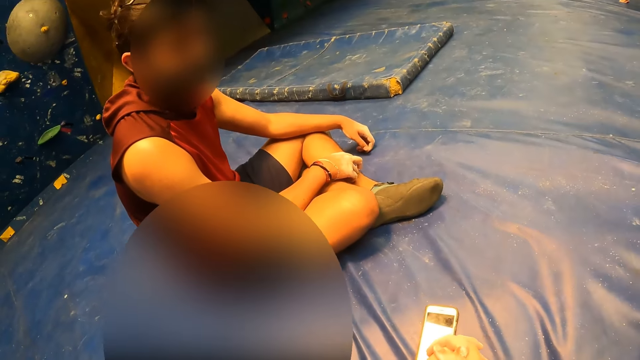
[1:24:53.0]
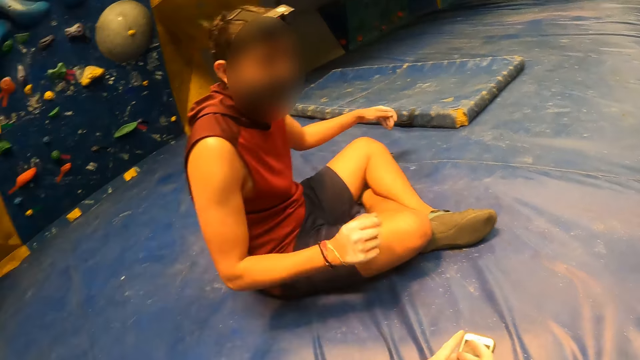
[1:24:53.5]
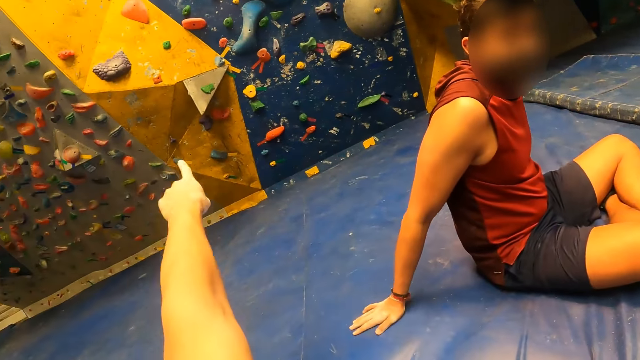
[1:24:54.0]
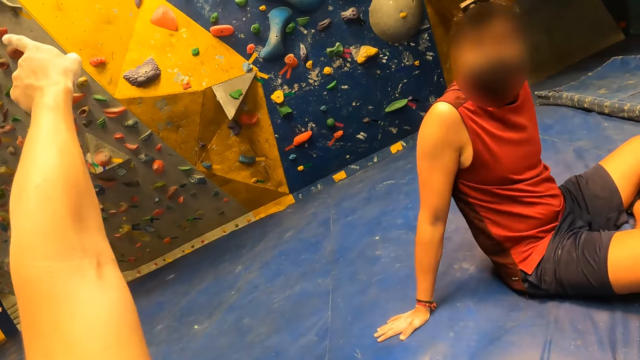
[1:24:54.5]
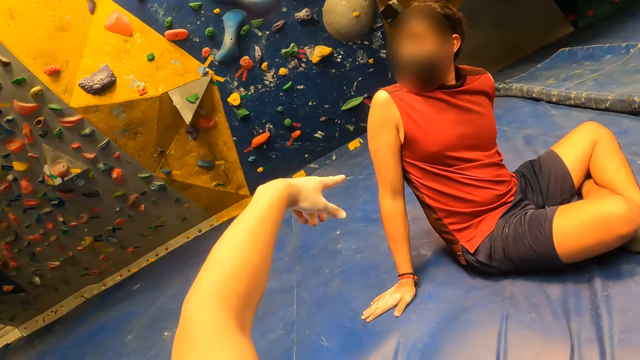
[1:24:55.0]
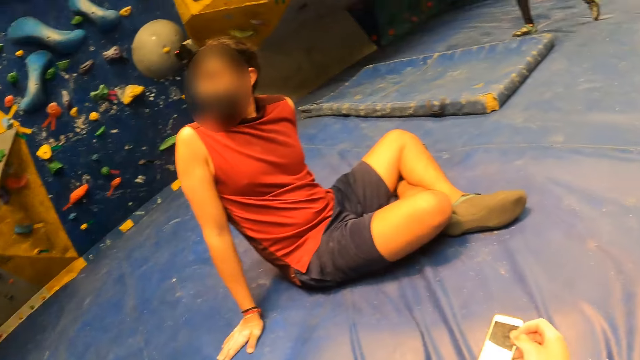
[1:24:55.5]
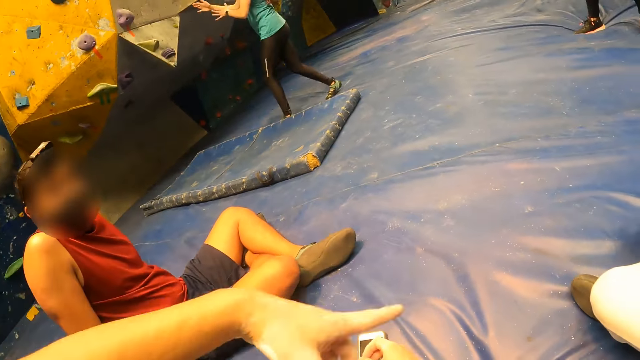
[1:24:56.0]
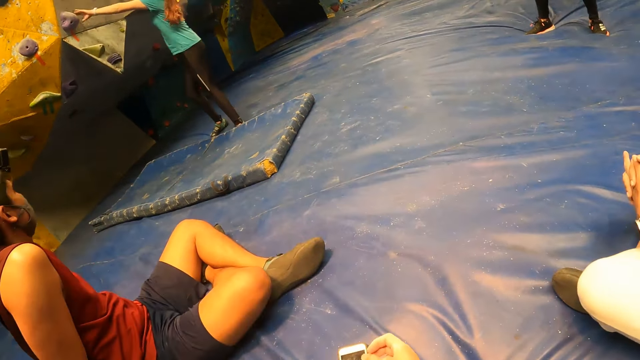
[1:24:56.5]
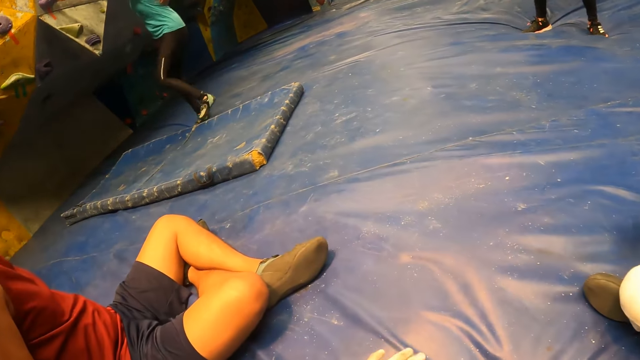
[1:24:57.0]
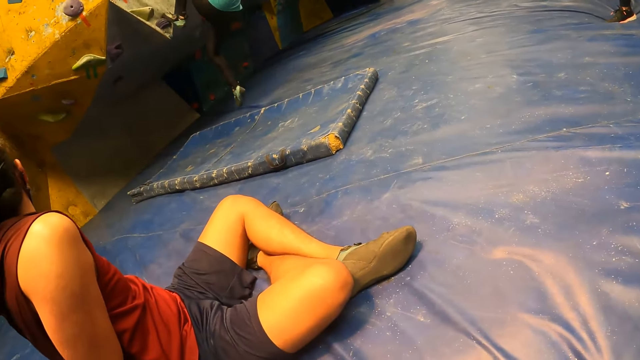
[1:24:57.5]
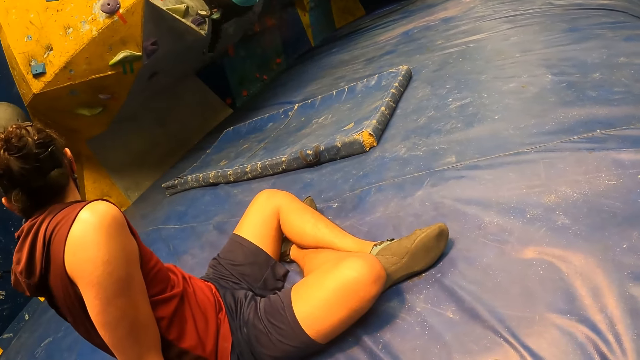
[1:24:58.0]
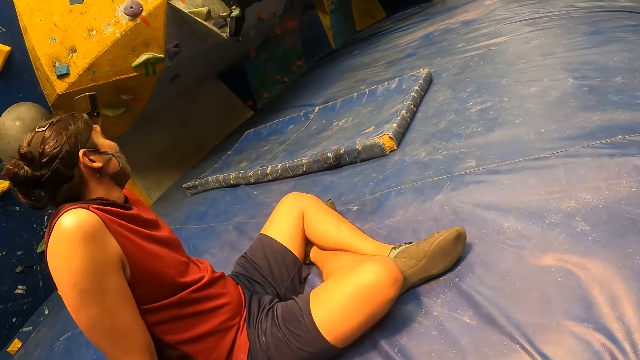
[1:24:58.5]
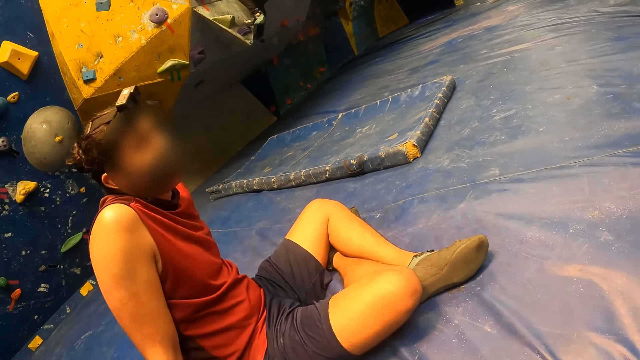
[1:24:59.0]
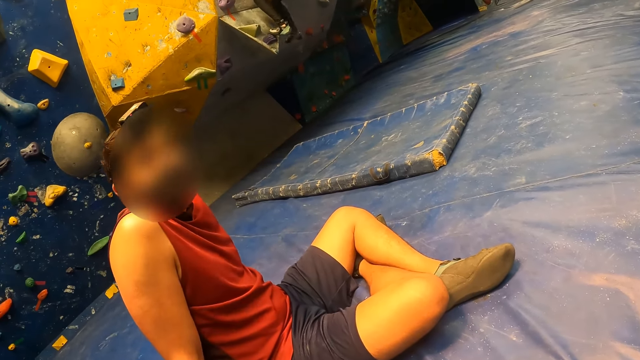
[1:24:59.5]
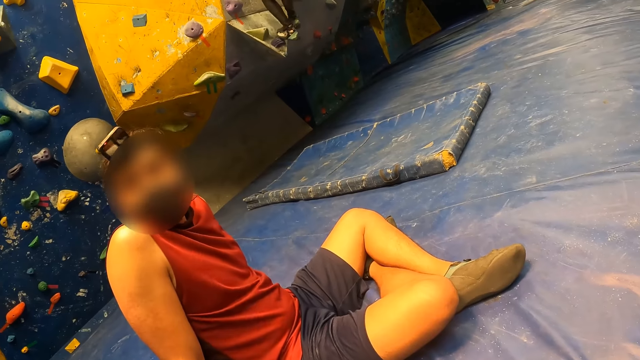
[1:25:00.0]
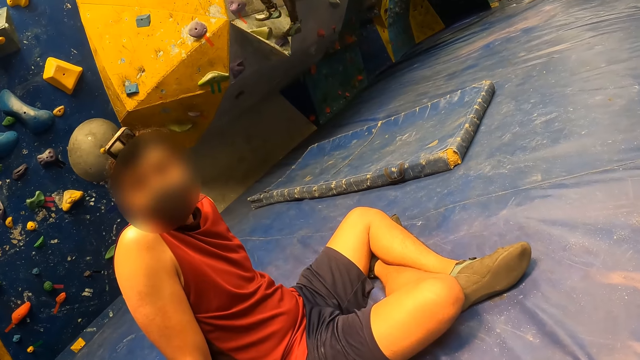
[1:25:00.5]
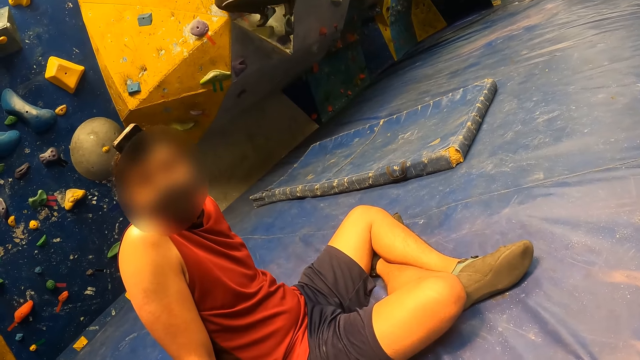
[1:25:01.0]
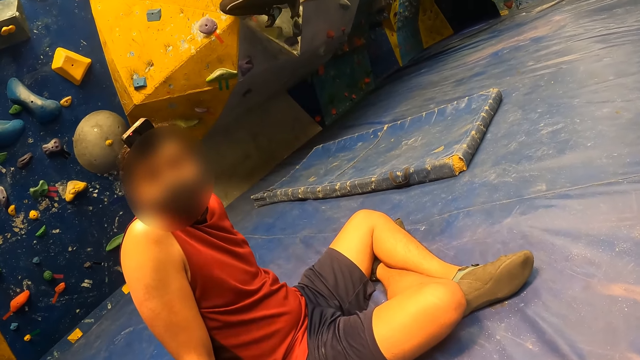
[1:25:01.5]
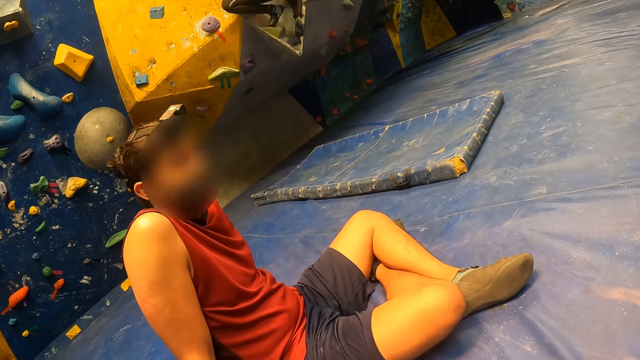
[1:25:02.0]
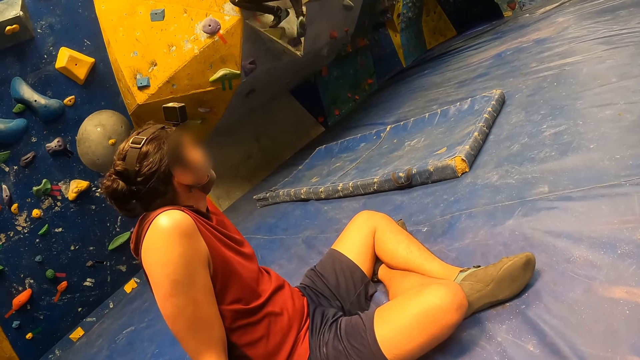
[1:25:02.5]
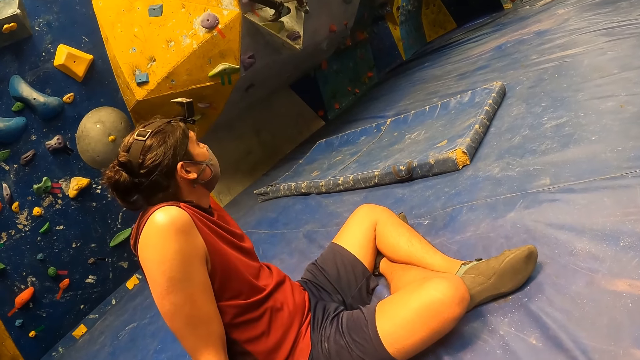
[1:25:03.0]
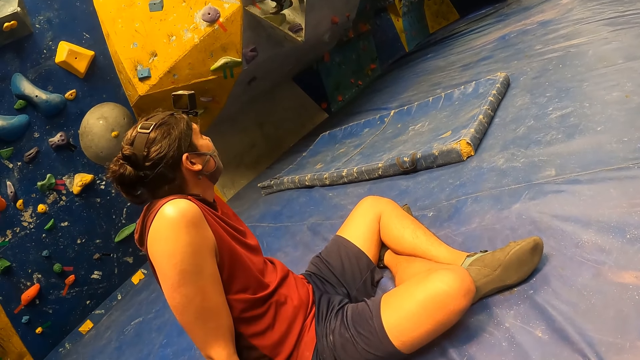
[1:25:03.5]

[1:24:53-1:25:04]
The camera wearer turns to the side. The man leans back on the floor mat. The camera wearer points at climbing holds and turns to the side. A woman places her left hand on the climbing hold. The woman climbs the bouldering wall with both hands. The man turns to the side.

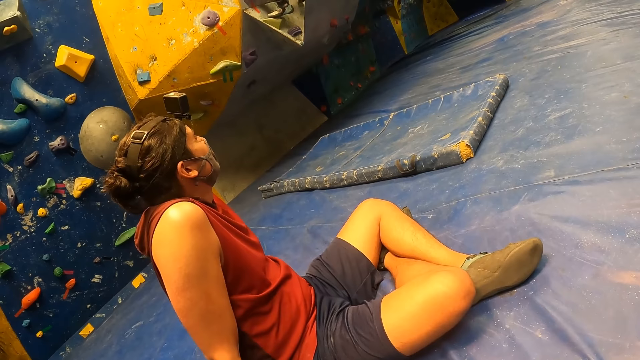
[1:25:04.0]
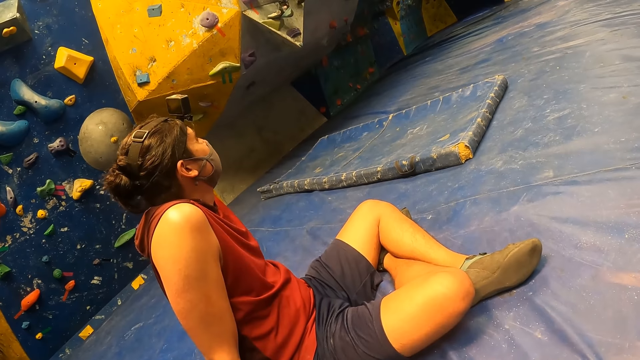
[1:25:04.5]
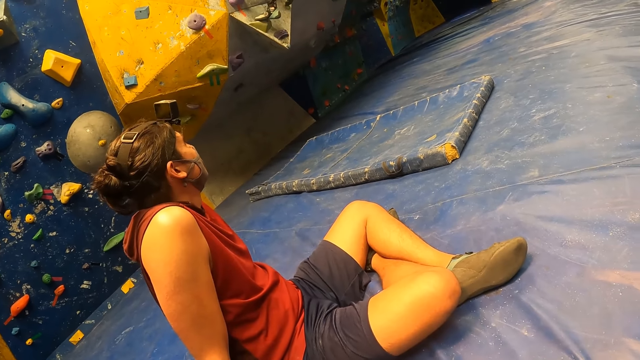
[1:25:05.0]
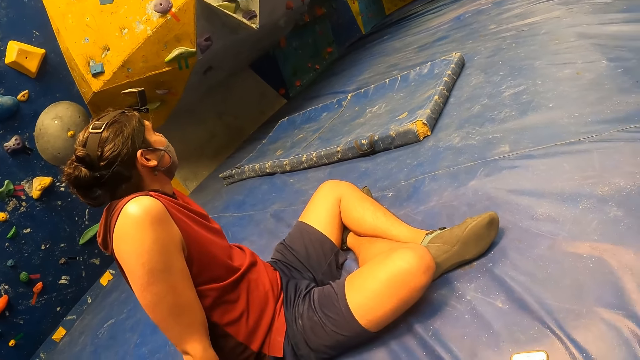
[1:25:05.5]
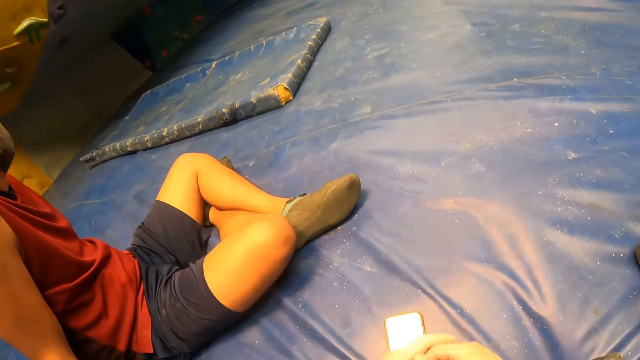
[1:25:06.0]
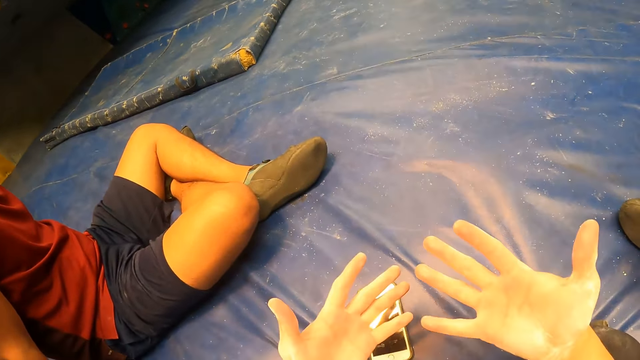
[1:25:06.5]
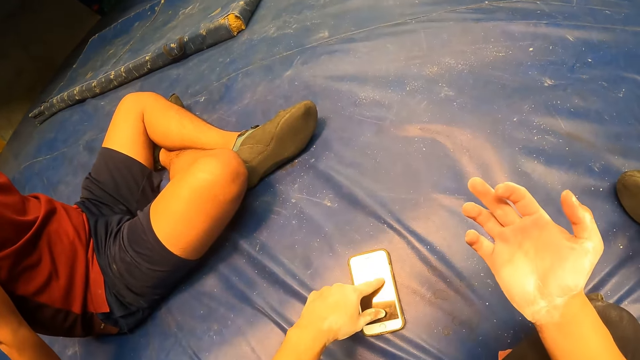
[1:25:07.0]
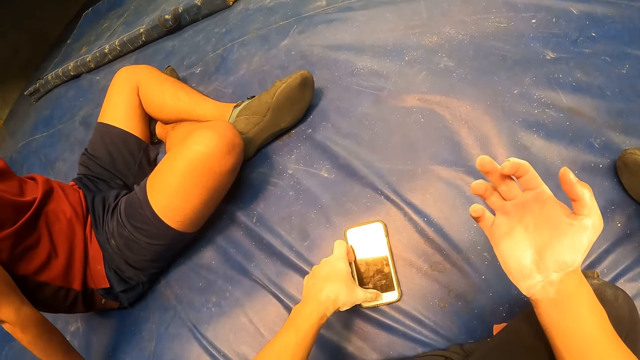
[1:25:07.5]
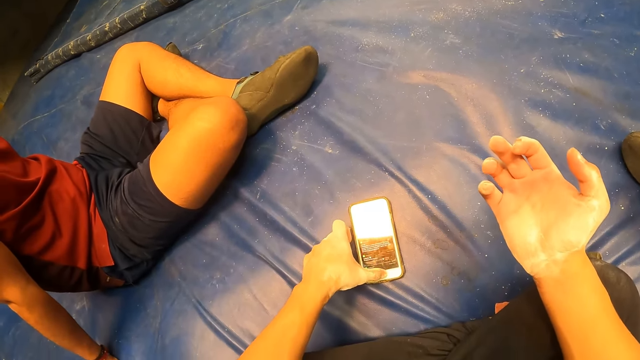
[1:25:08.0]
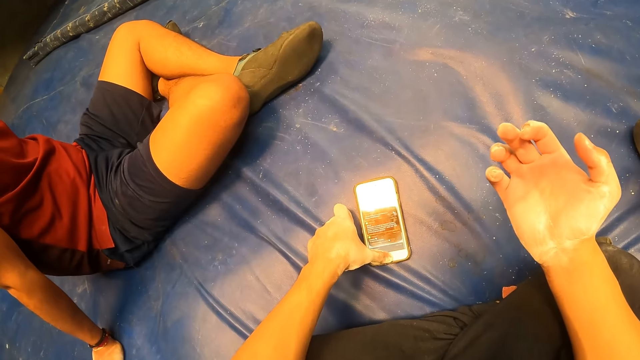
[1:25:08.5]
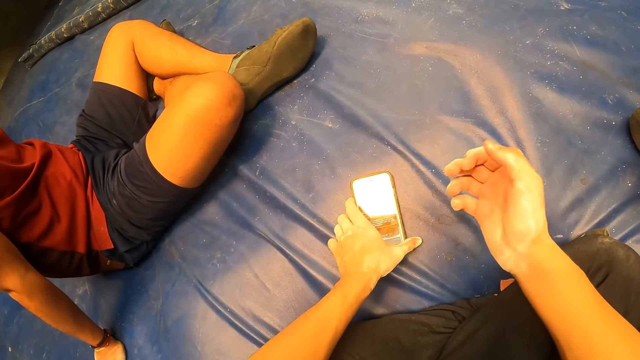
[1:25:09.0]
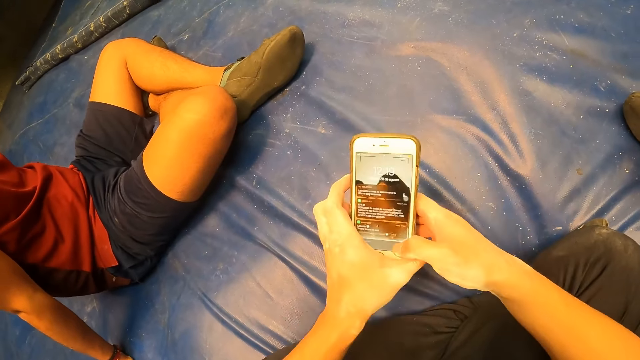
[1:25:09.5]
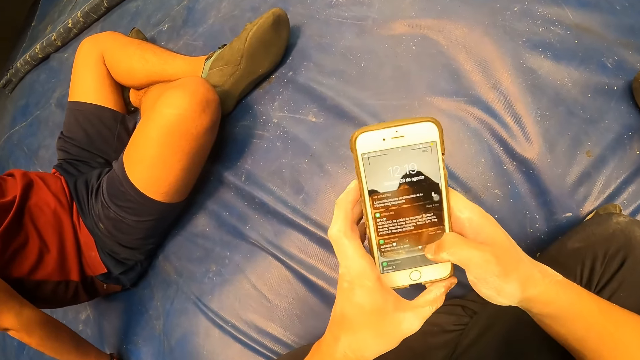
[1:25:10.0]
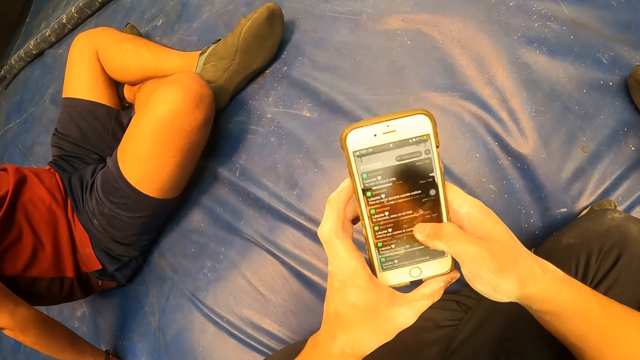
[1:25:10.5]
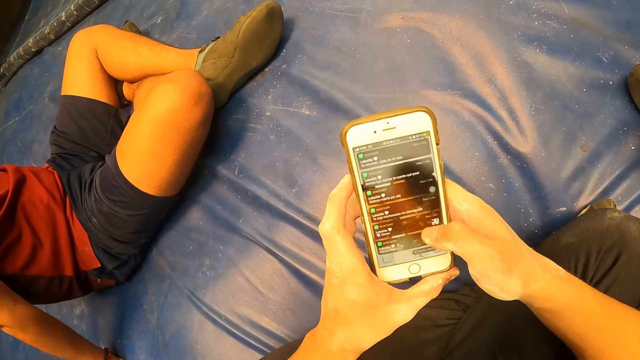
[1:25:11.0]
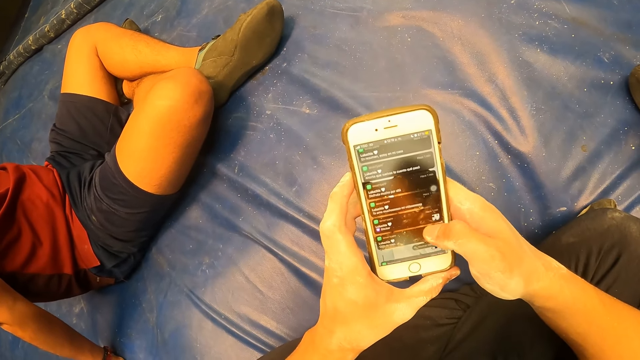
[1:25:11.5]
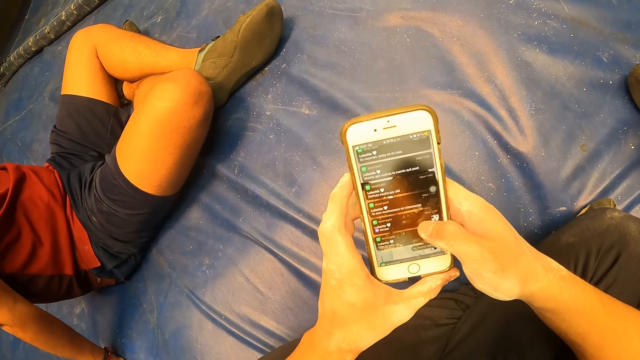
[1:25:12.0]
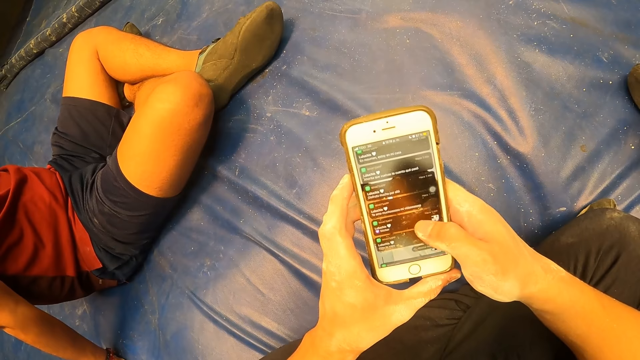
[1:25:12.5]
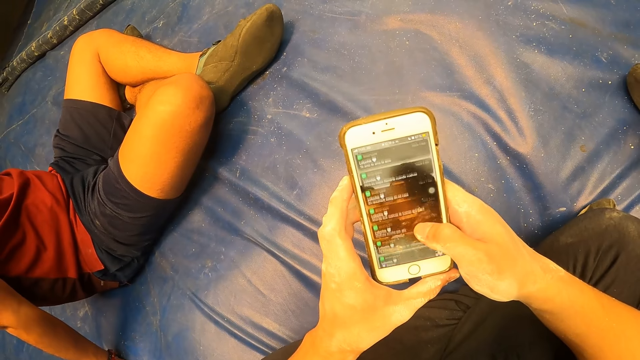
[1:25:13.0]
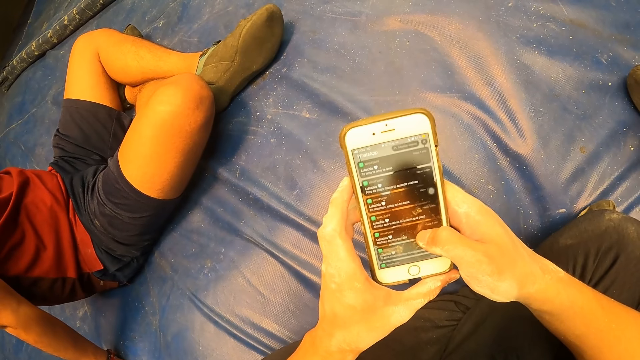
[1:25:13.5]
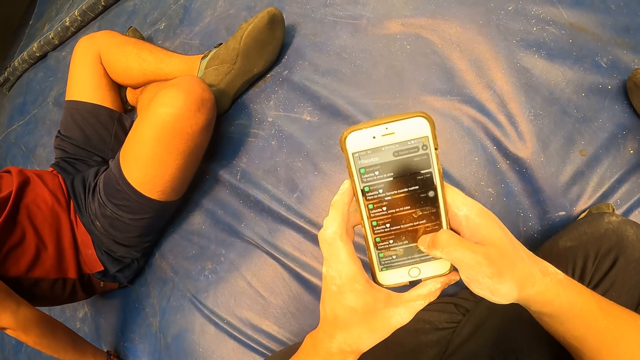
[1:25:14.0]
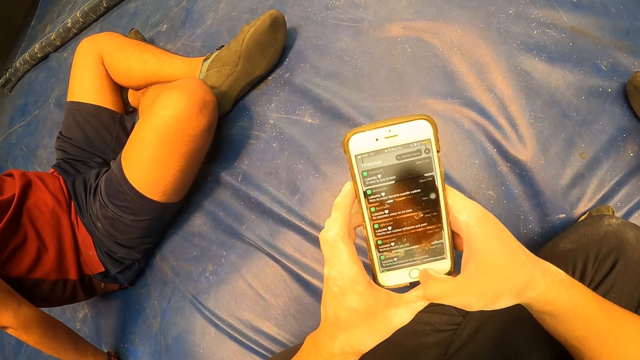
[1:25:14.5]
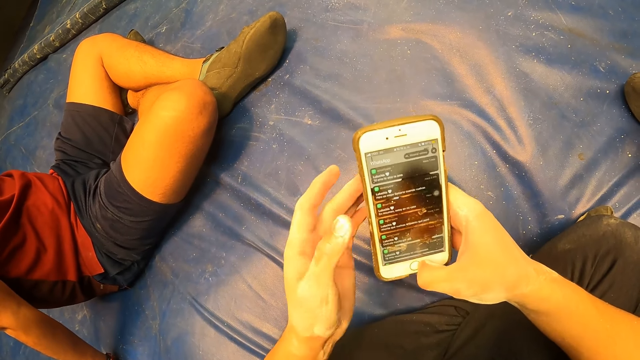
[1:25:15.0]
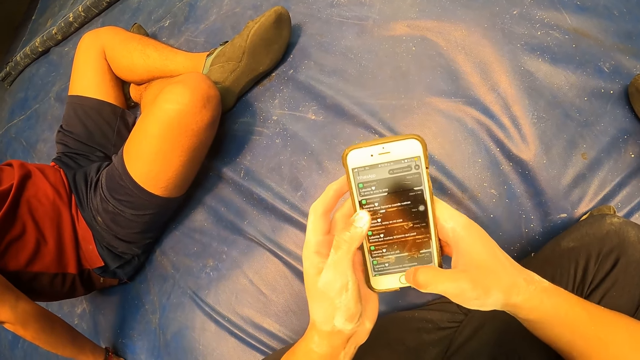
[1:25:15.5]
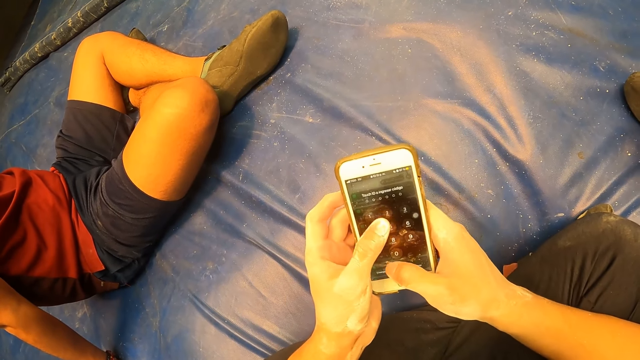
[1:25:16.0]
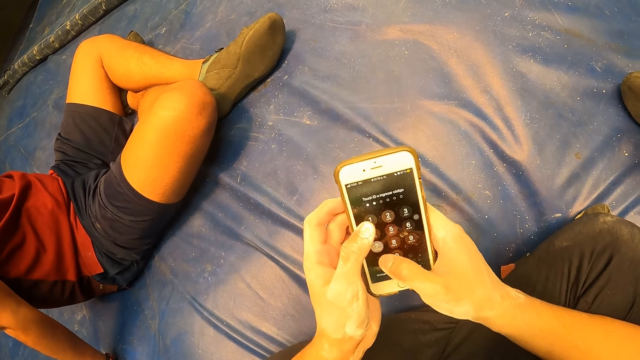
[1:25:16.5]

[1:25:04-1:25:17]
The camera wearer stretches arms. He operates the phone on the foam with his left hand. He picks the phone from the foam with his left hand. He operates the phone in his left hand with his right hand. He operates the phone with both hands.
